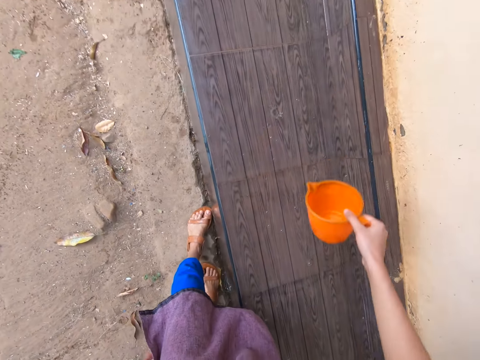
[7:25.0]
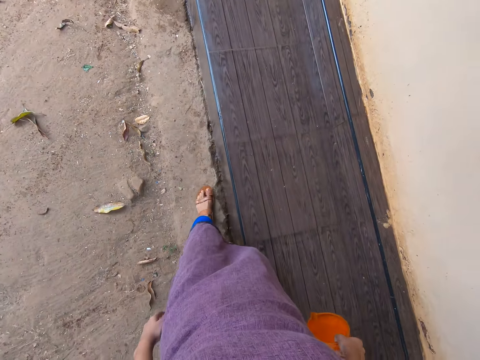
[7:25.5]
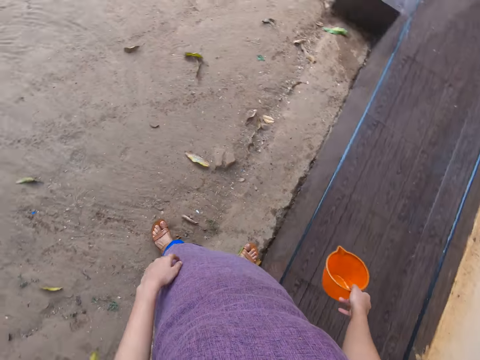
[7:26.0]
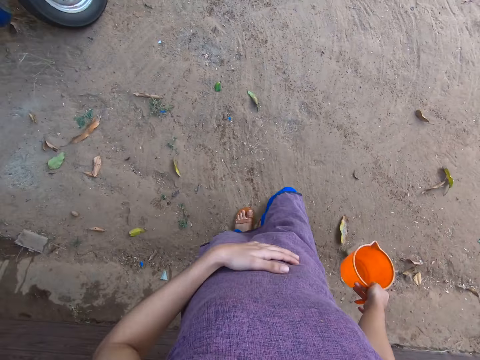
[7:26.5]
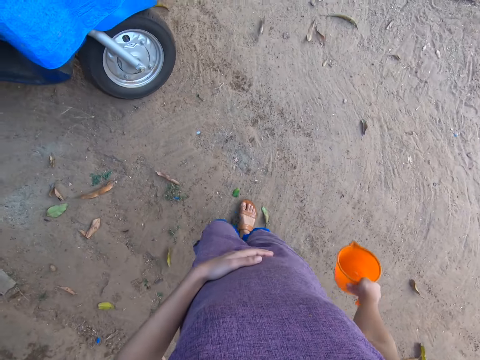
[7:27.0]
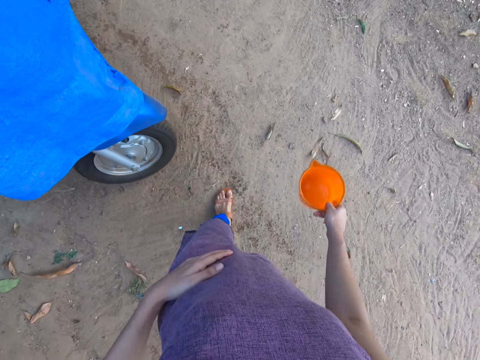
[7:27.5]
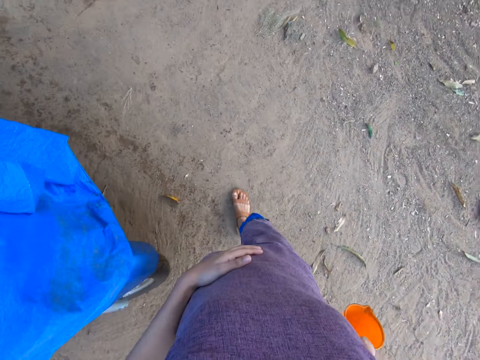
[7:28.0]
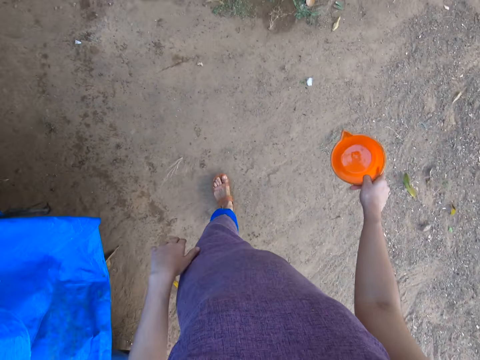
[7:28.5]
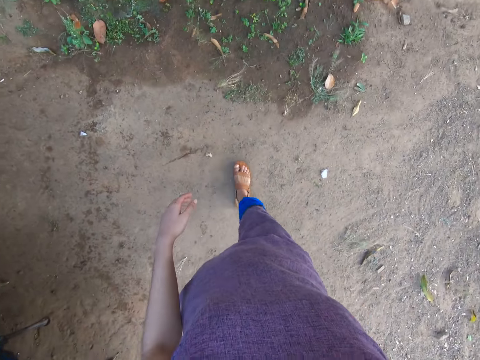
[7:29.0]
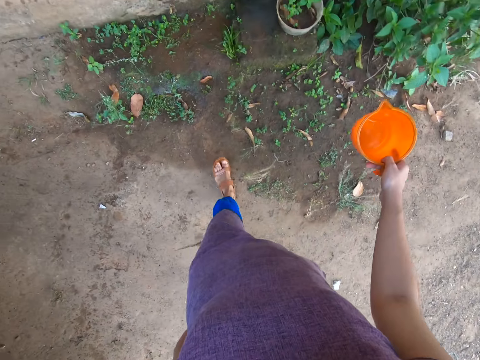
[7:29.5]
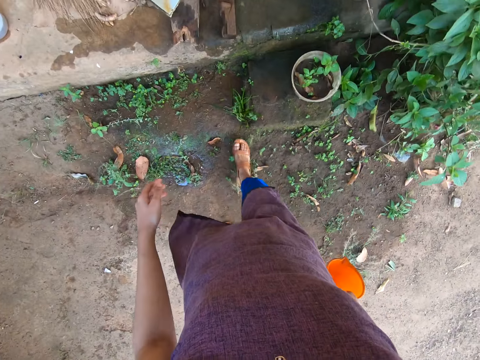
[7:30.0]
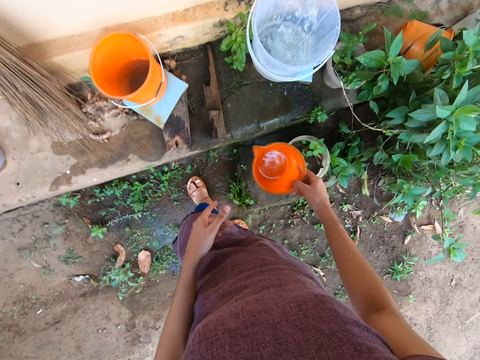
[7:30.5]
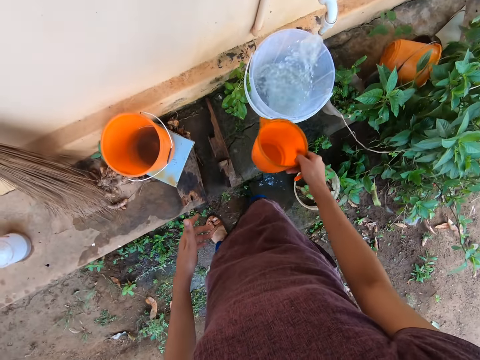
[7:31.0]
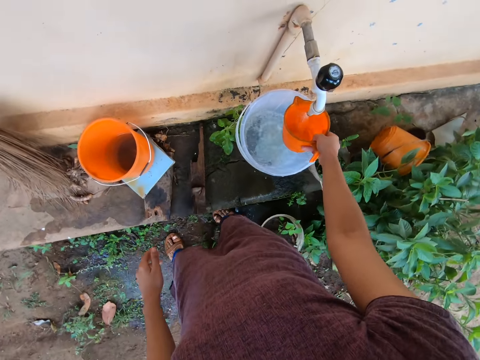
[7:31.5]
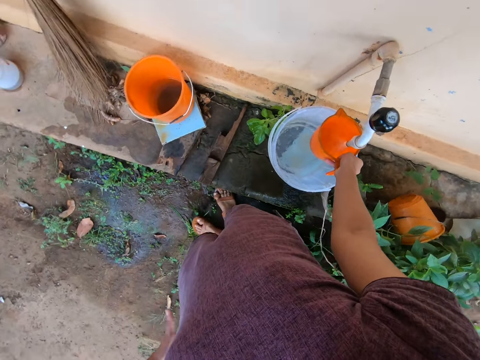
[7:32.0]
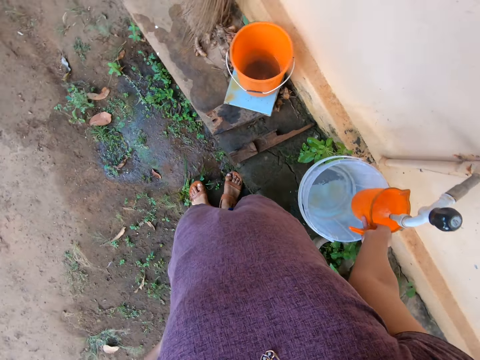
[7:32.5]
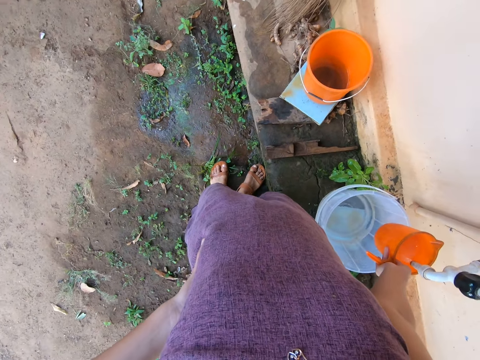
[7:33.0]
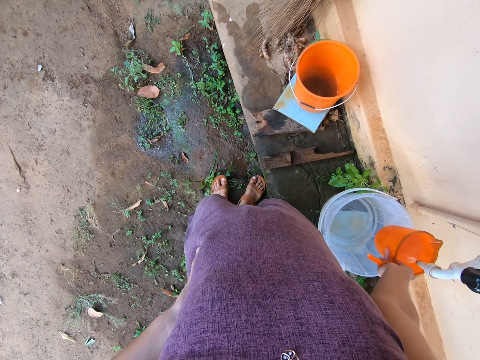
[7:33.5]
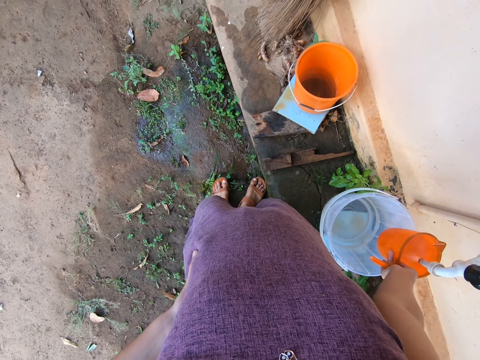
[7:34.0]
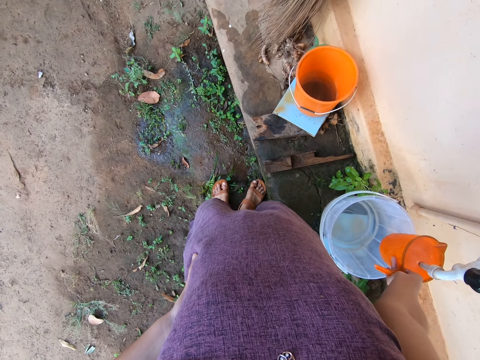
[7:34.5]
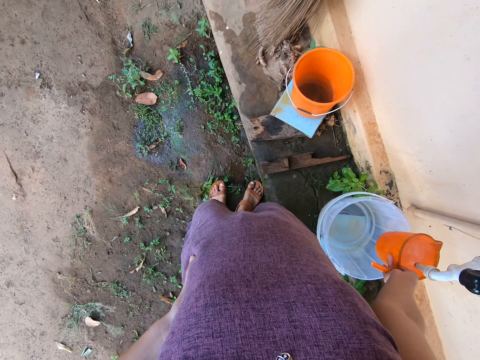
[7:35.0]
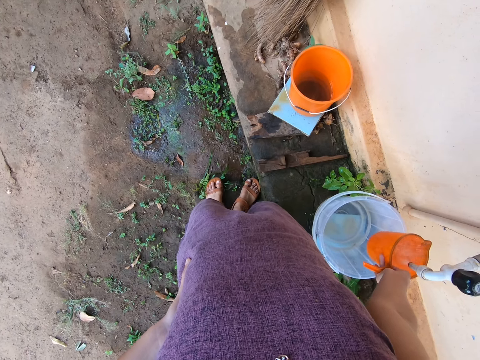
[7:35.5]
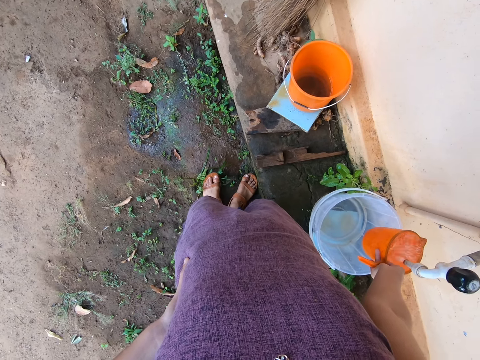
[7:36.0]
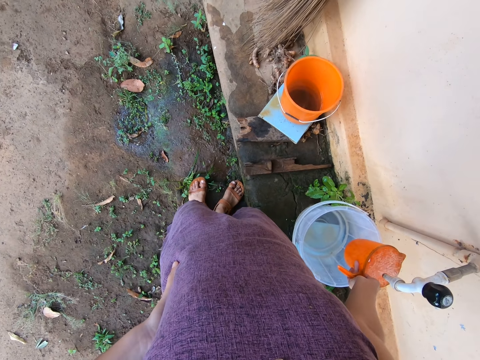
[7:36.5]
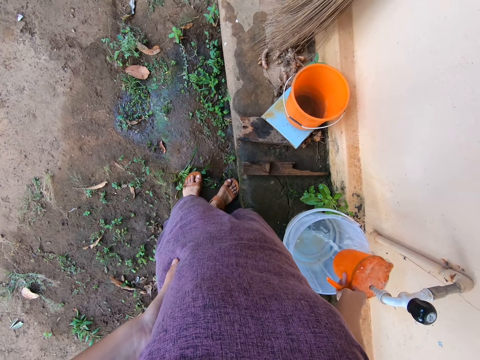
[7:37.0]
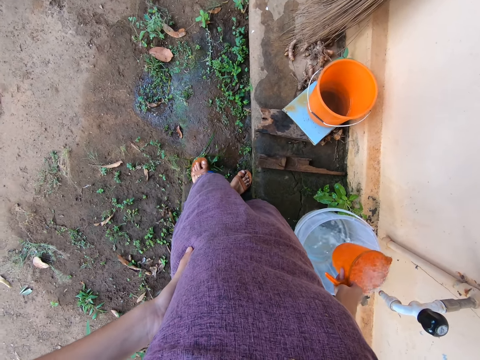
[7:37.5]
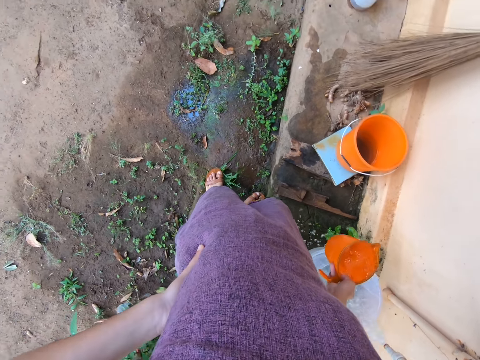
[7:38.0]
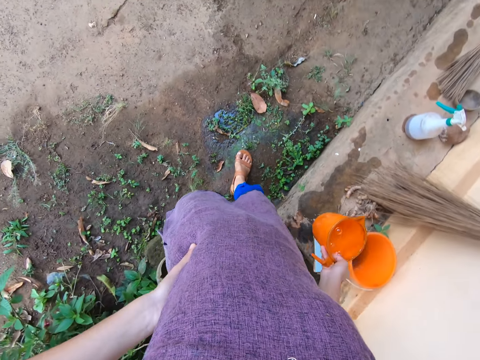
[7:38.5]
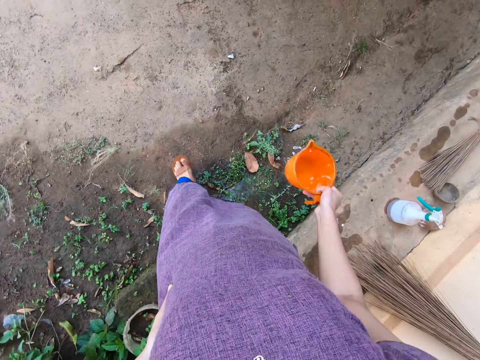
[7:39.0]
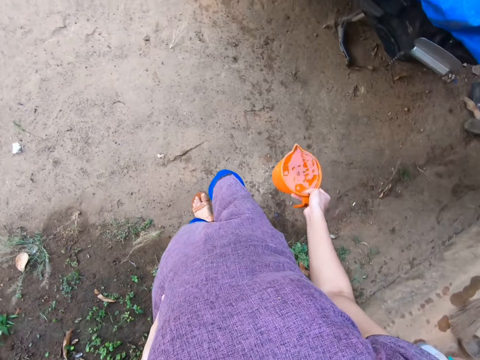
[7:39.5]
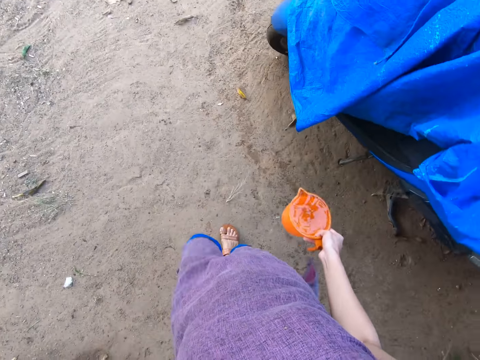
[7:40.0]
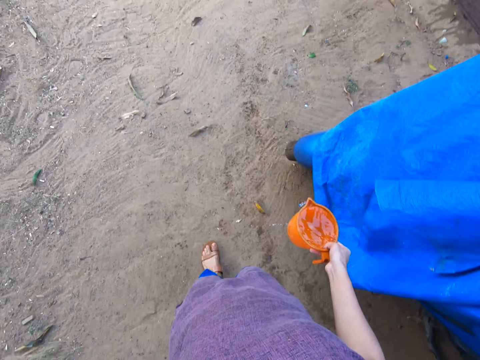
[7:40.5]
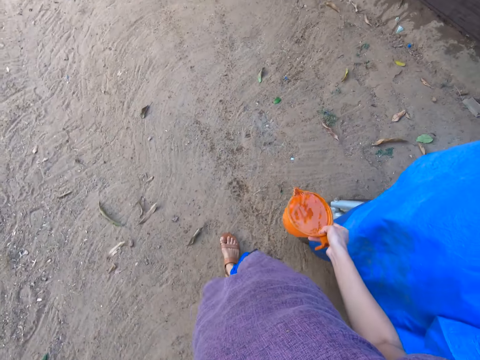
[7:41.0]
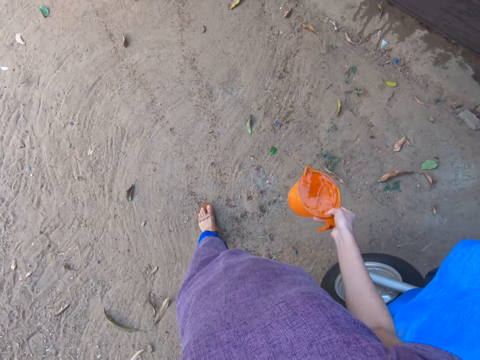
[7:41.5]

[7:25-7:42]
The camera wearer walks. She touches her stomach. She holds the cup with both hands. She holds the cup with her right hand. She fills the cup in her right hand with water from the tap. She carries the cup of water with her right hand. She walks.

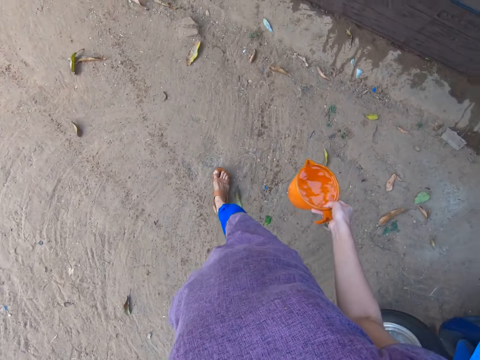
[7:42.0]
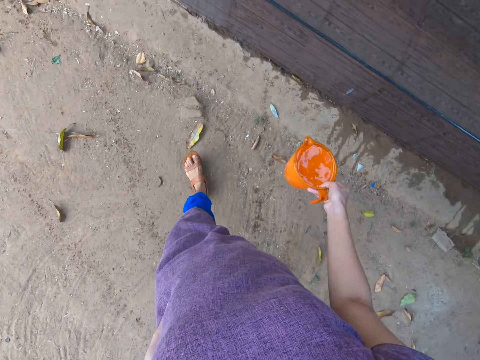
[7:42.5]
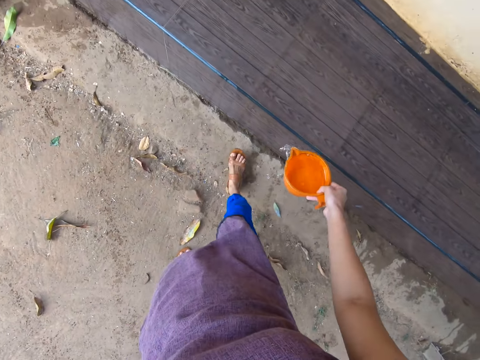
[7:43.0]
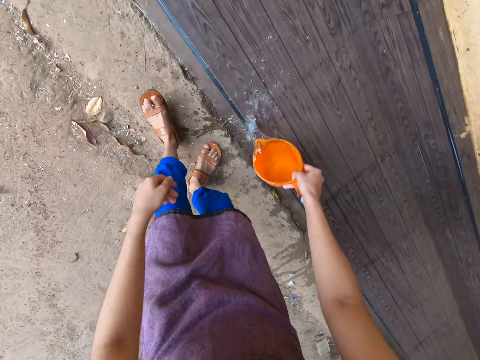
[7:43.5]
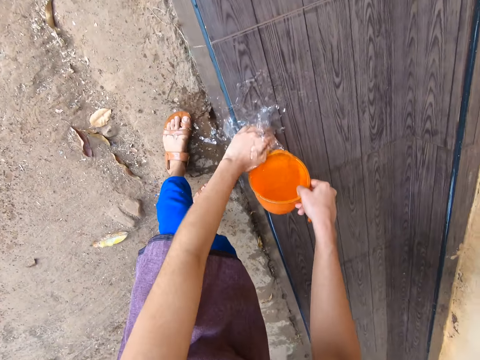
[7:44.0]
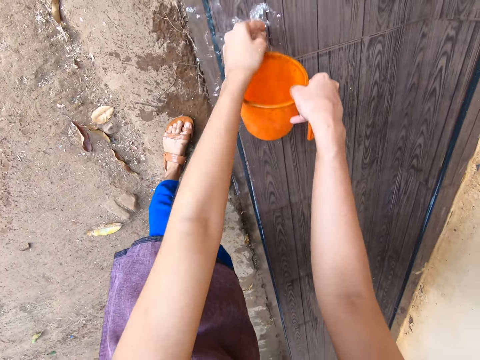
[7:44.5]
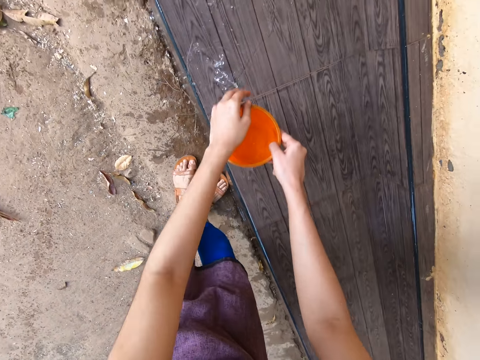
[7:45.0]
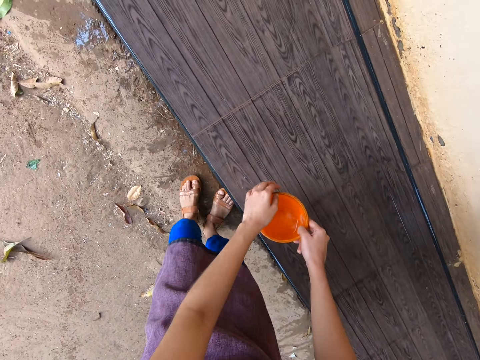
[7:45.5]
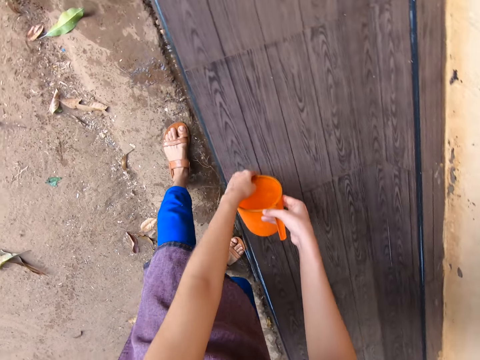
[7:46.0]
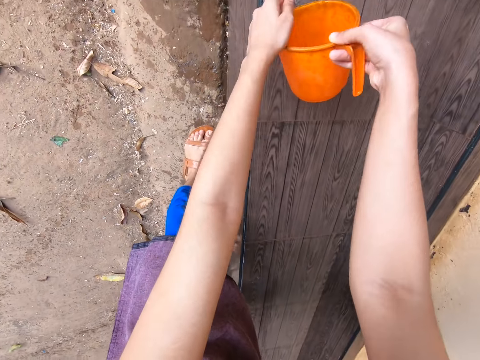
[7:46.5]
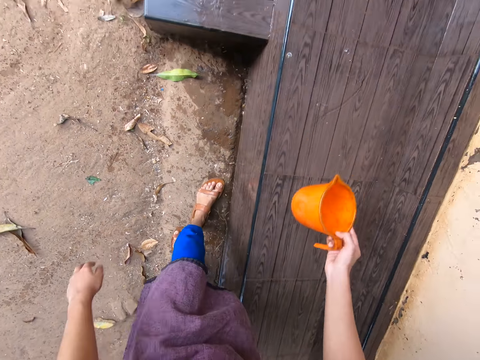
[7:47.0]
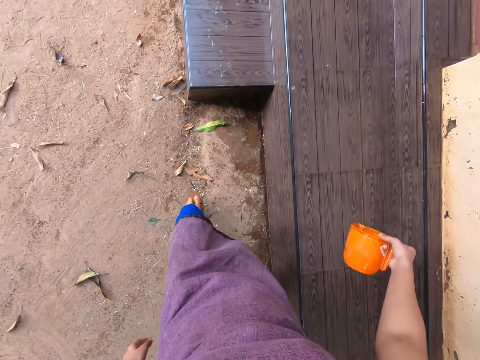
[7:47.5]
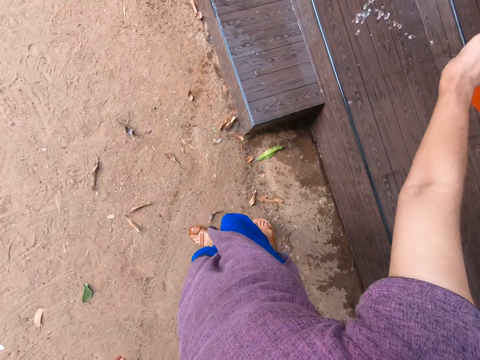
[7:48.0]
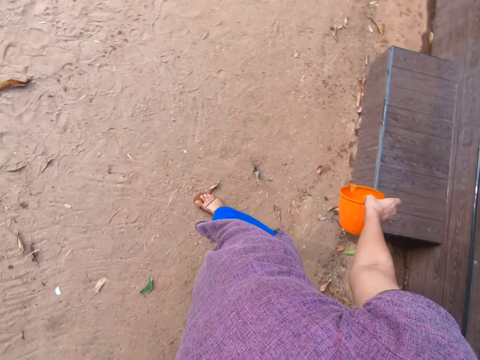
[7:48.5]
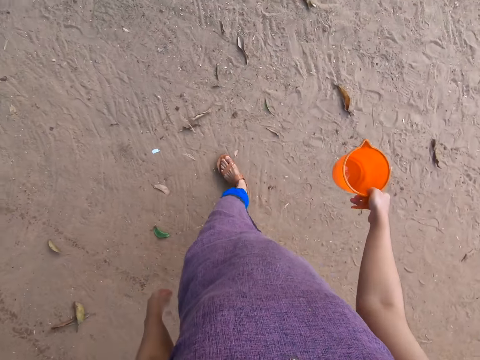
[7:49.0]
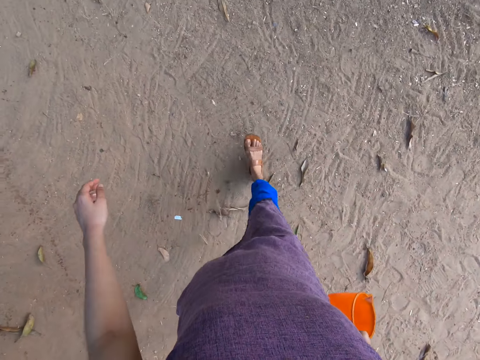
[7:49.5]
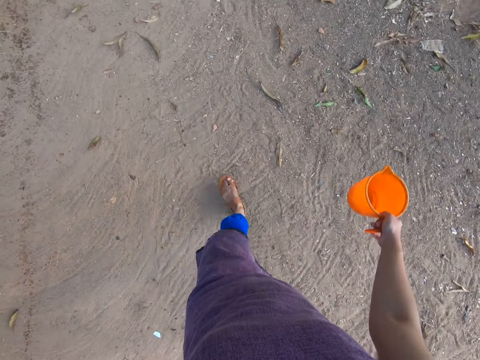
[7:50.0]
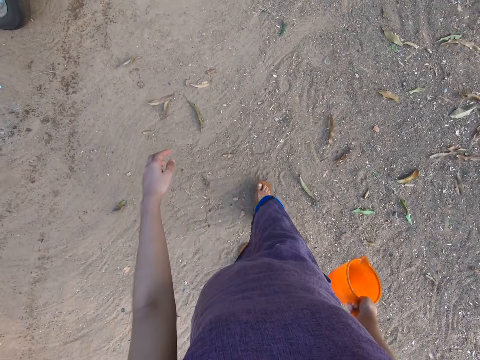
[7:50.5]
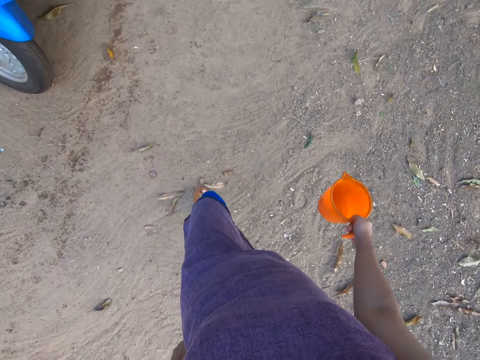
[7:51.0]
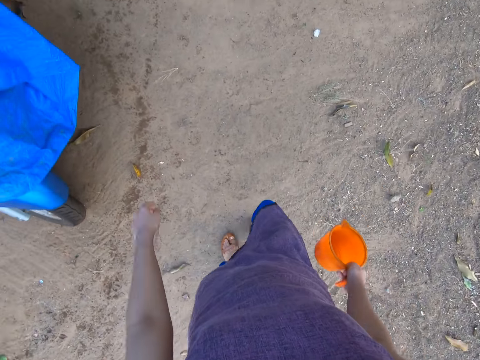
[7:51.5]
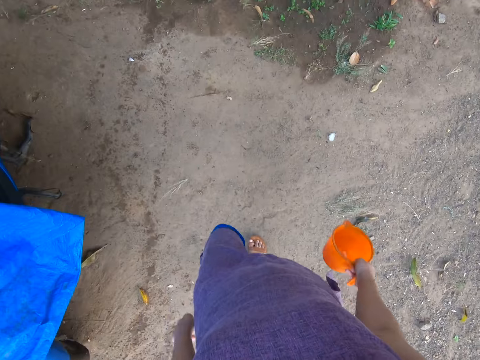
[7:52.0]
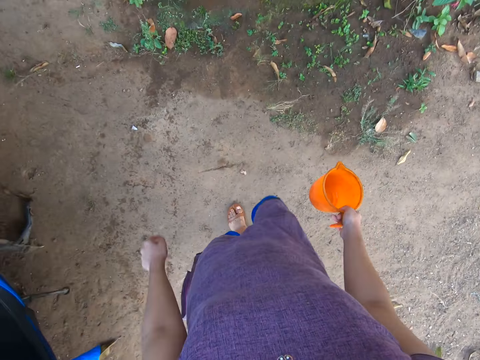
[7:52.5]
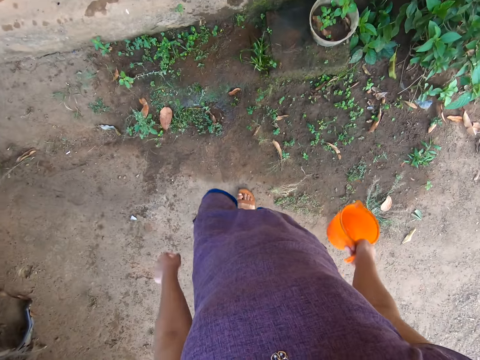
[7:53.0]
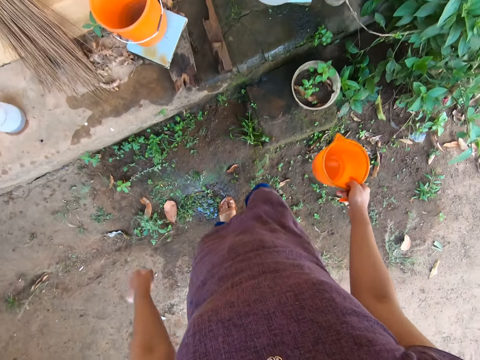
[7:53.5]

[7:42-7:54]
The camera wearer pours water from the cup in her right hand onto the slab of tiles. She rinses her left hand over the slab of tiles with water from the cup in her right hand. She pours water from the cup in her right hand onto the slab of tiles. She walks.
